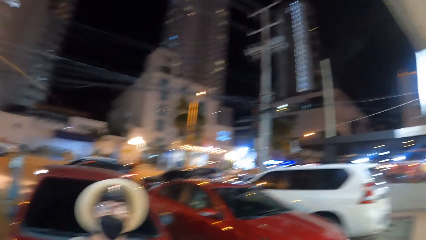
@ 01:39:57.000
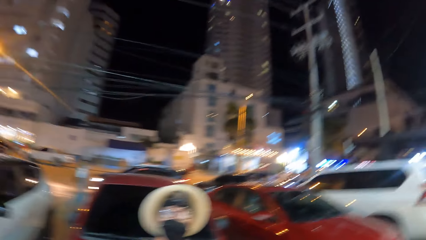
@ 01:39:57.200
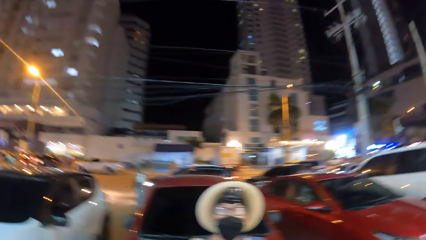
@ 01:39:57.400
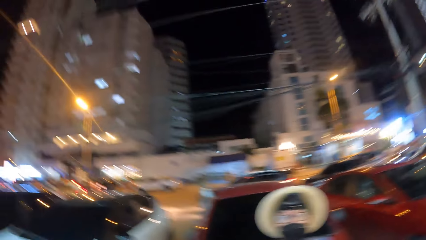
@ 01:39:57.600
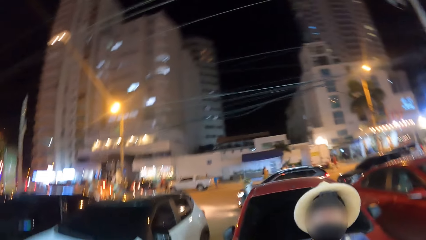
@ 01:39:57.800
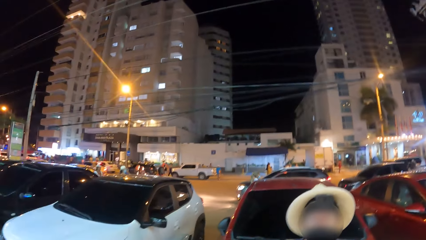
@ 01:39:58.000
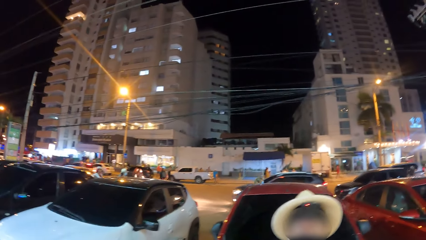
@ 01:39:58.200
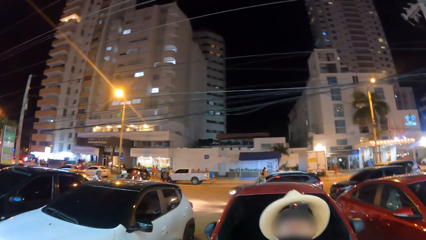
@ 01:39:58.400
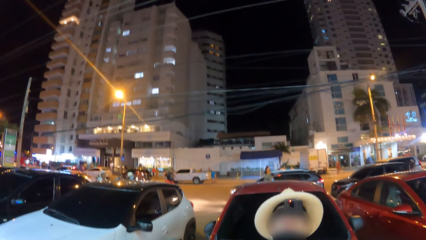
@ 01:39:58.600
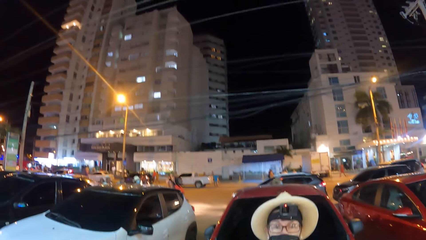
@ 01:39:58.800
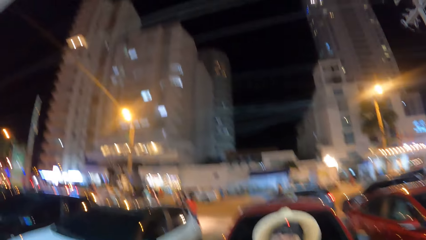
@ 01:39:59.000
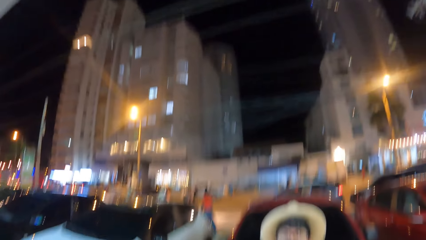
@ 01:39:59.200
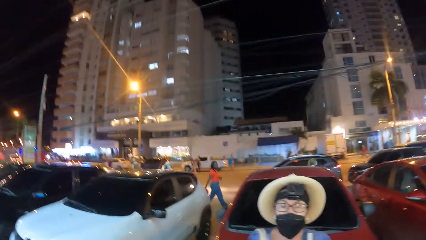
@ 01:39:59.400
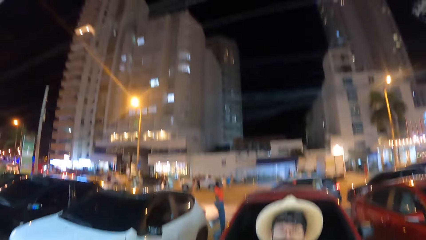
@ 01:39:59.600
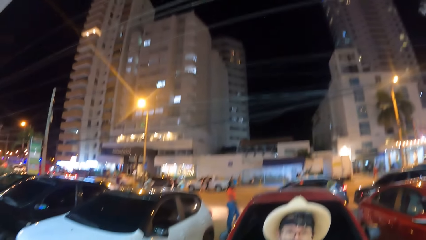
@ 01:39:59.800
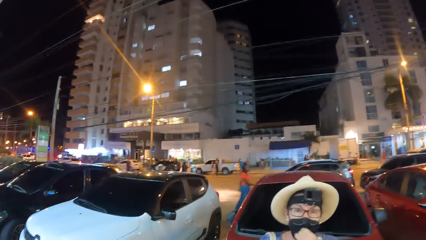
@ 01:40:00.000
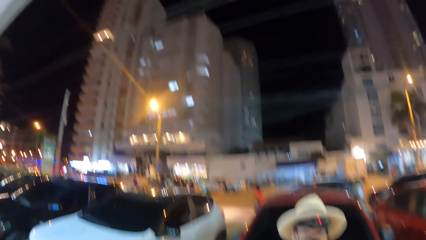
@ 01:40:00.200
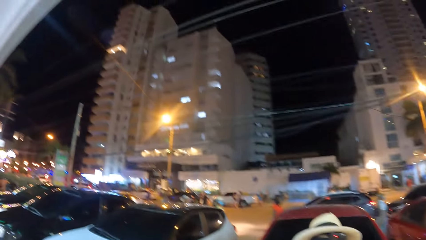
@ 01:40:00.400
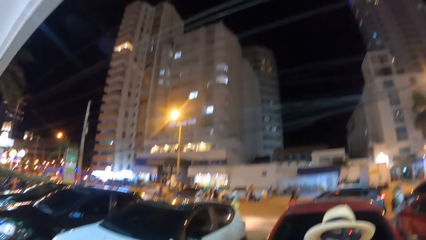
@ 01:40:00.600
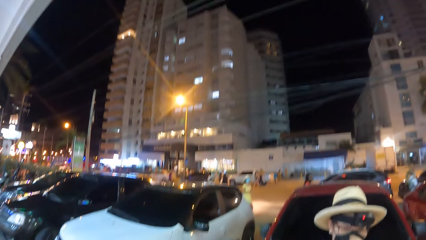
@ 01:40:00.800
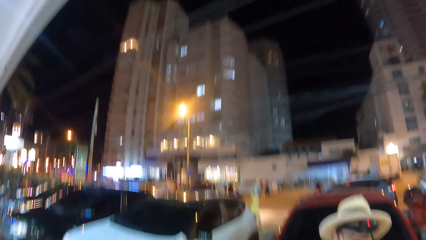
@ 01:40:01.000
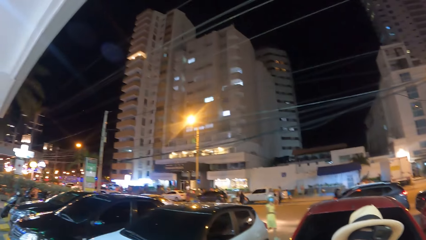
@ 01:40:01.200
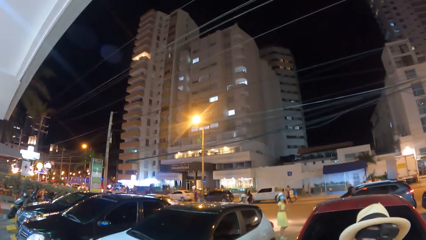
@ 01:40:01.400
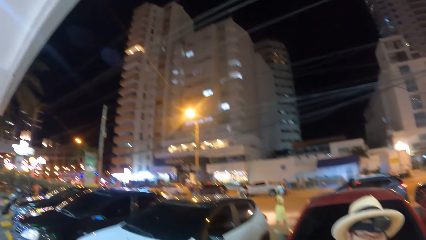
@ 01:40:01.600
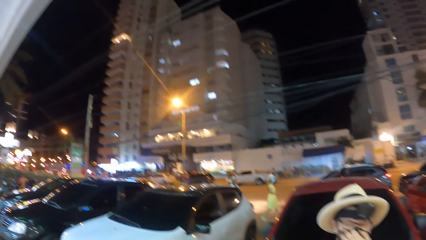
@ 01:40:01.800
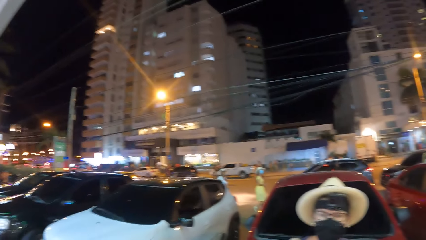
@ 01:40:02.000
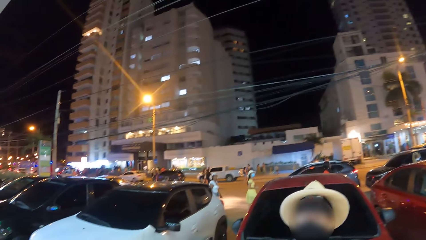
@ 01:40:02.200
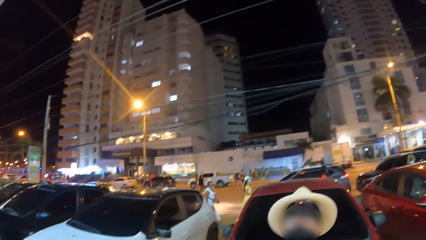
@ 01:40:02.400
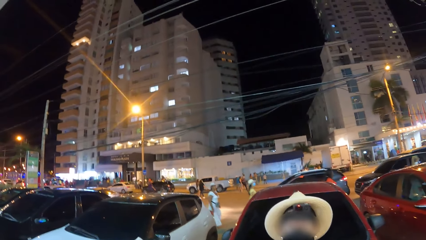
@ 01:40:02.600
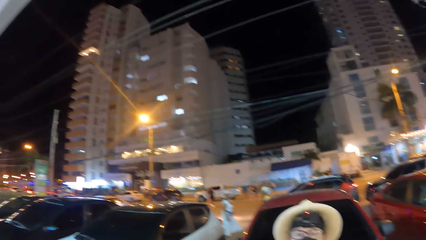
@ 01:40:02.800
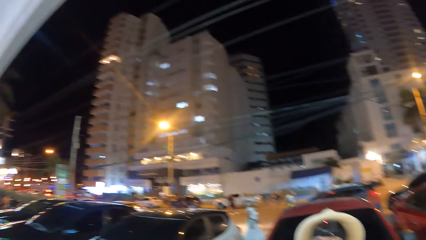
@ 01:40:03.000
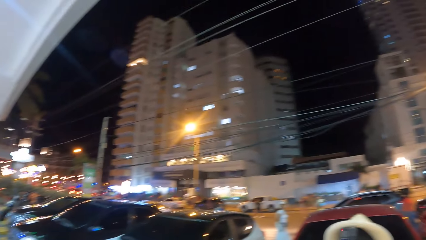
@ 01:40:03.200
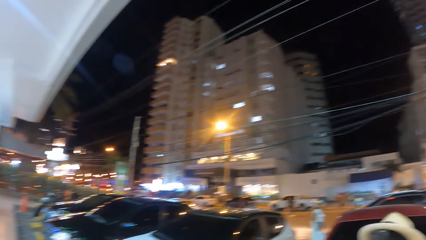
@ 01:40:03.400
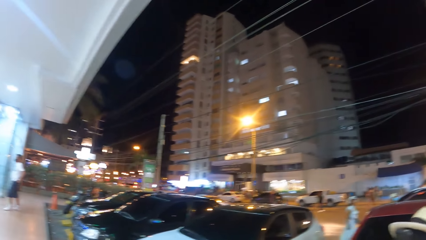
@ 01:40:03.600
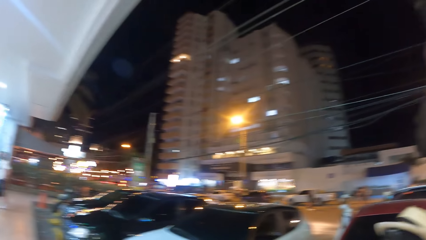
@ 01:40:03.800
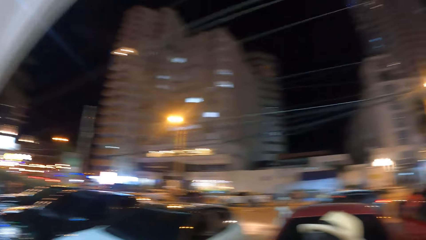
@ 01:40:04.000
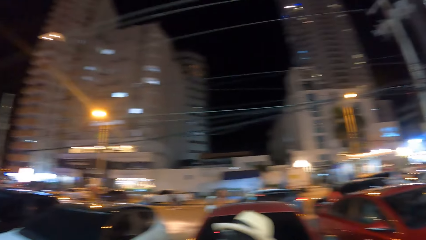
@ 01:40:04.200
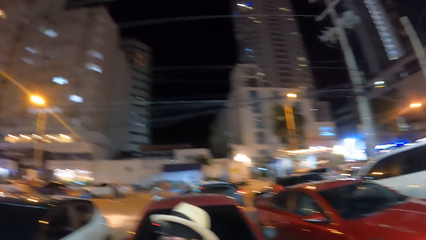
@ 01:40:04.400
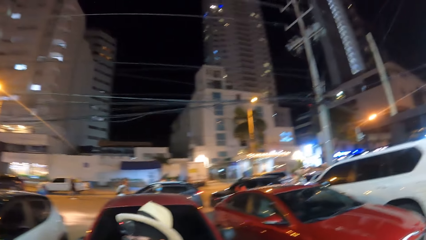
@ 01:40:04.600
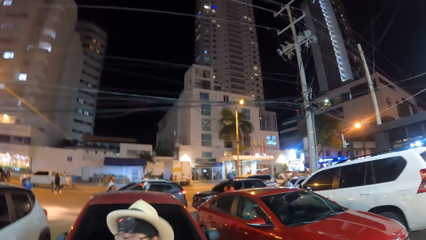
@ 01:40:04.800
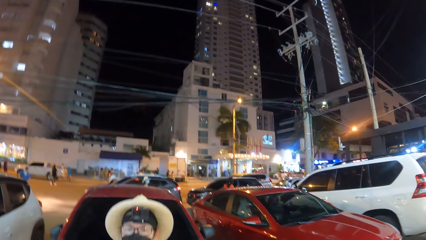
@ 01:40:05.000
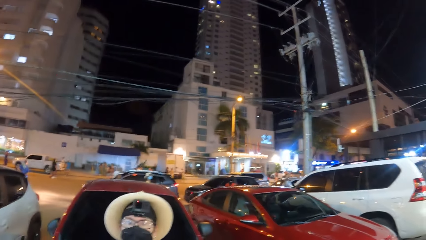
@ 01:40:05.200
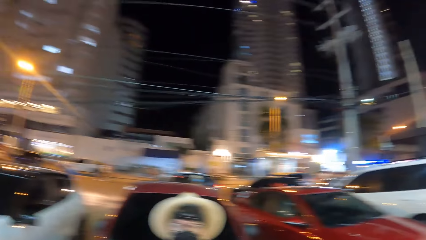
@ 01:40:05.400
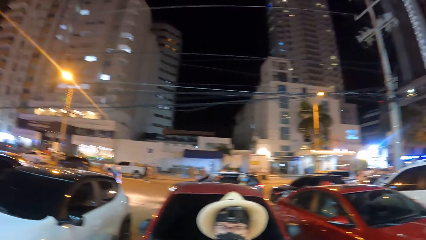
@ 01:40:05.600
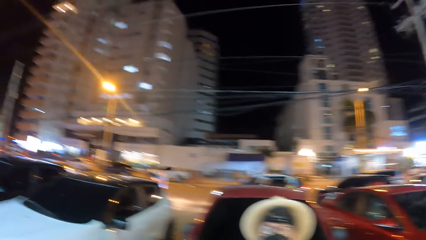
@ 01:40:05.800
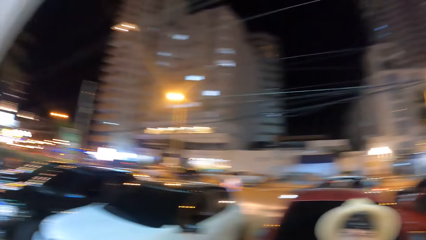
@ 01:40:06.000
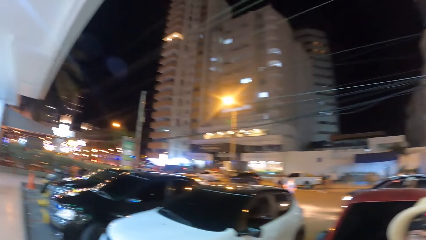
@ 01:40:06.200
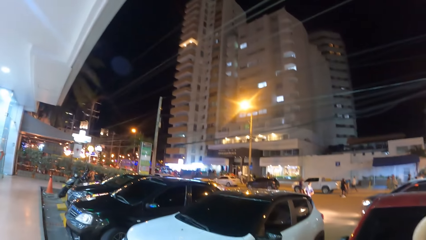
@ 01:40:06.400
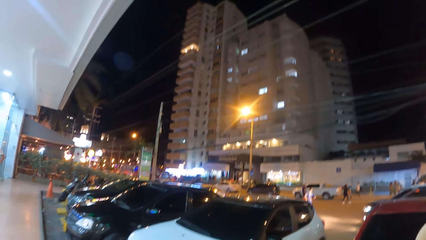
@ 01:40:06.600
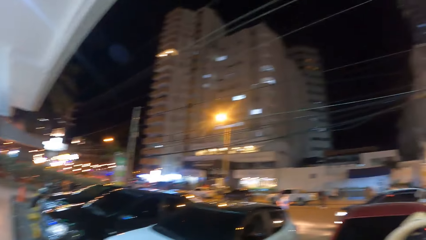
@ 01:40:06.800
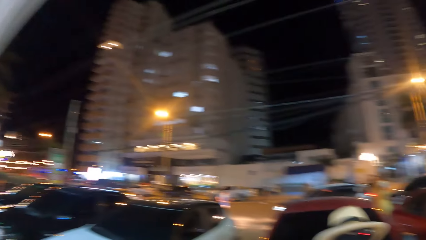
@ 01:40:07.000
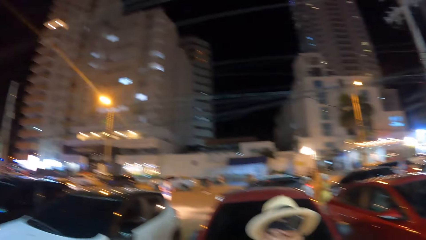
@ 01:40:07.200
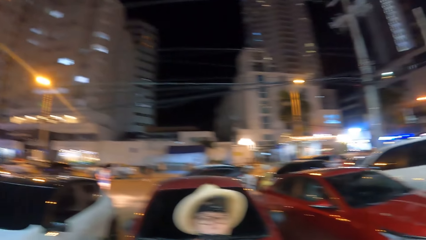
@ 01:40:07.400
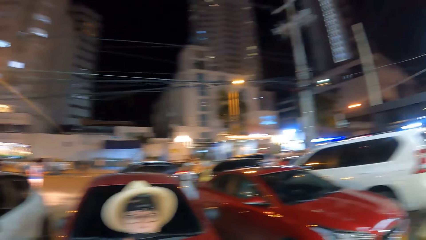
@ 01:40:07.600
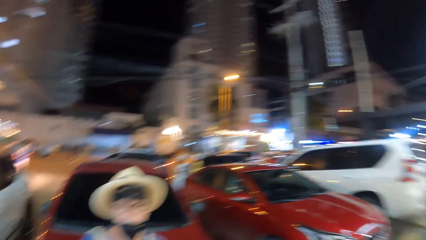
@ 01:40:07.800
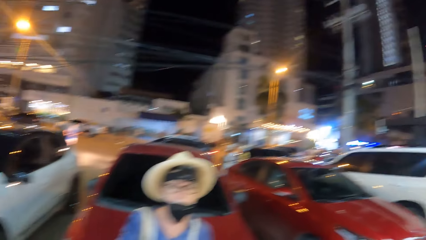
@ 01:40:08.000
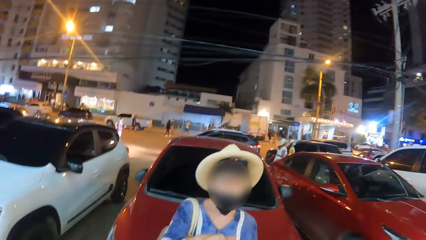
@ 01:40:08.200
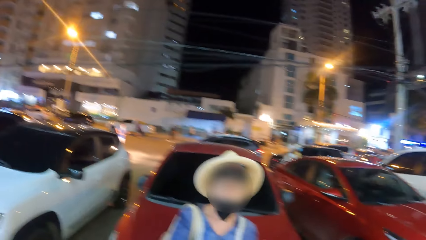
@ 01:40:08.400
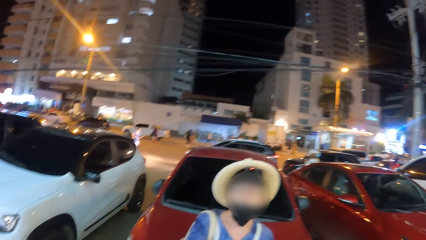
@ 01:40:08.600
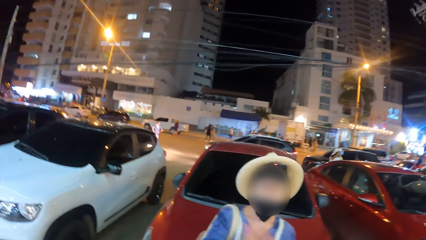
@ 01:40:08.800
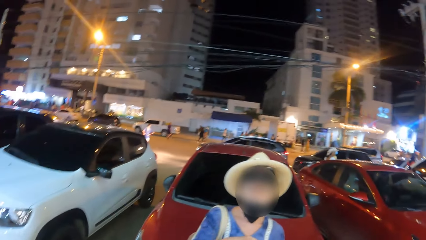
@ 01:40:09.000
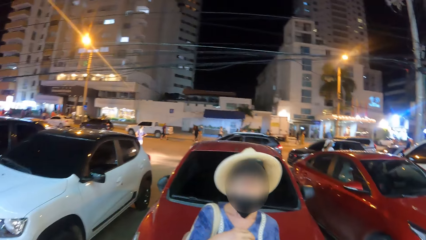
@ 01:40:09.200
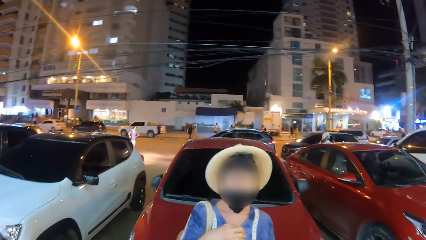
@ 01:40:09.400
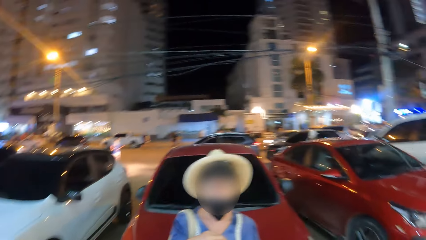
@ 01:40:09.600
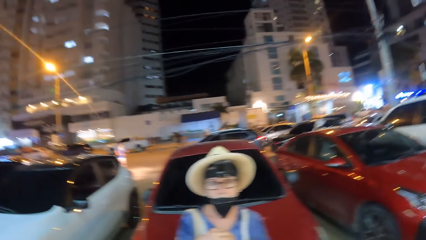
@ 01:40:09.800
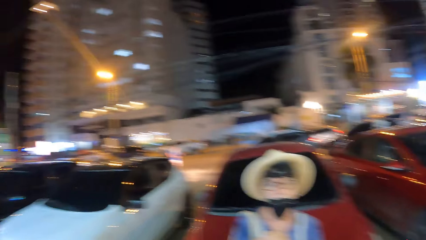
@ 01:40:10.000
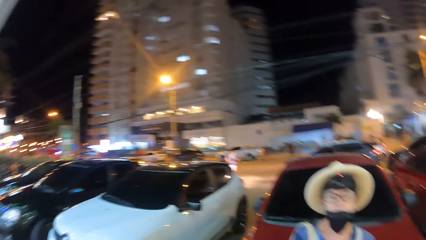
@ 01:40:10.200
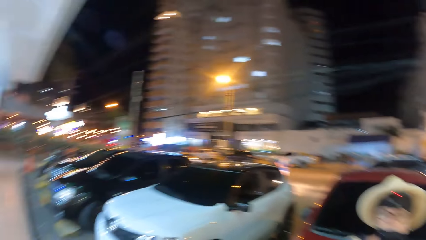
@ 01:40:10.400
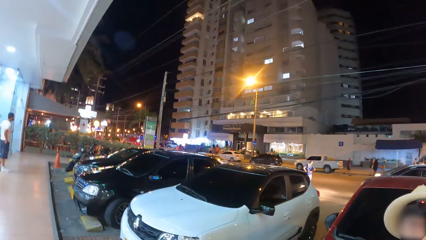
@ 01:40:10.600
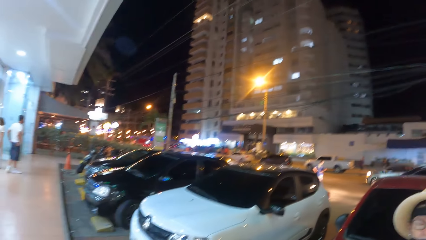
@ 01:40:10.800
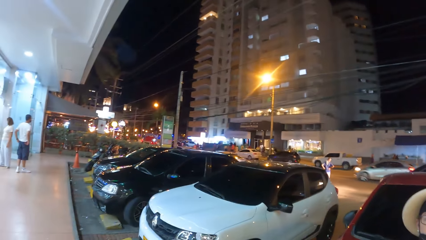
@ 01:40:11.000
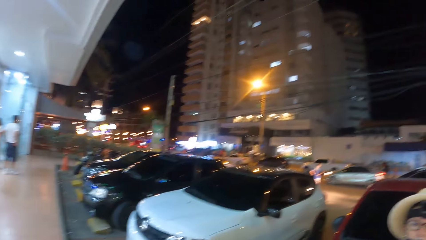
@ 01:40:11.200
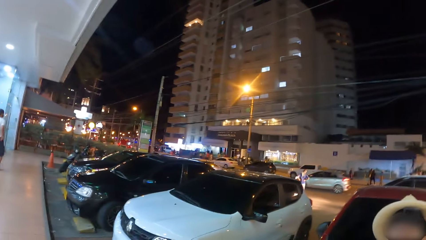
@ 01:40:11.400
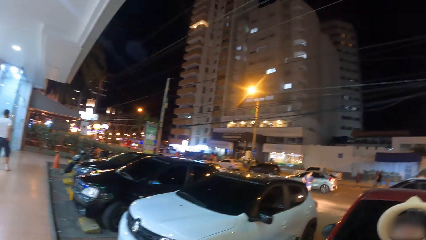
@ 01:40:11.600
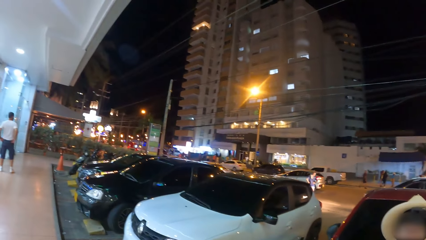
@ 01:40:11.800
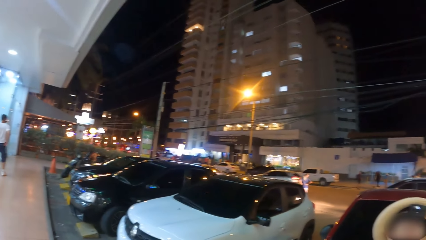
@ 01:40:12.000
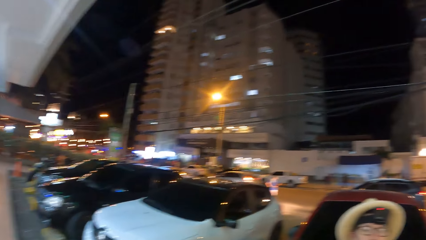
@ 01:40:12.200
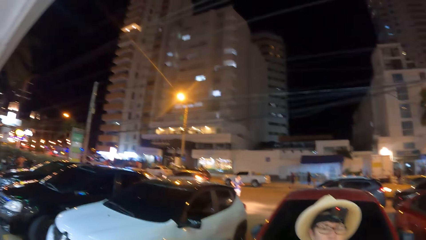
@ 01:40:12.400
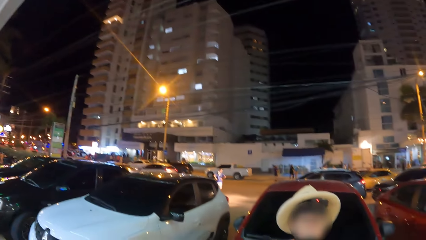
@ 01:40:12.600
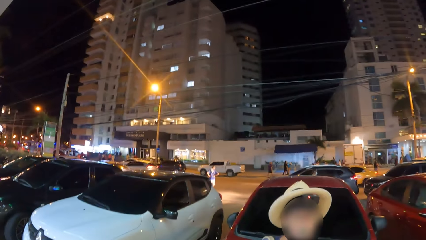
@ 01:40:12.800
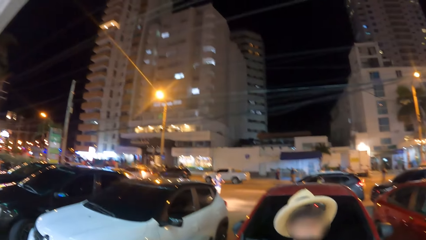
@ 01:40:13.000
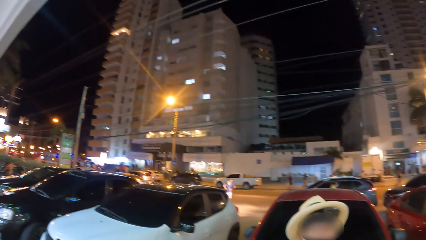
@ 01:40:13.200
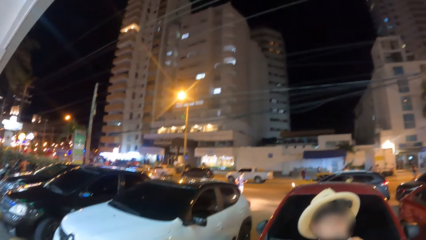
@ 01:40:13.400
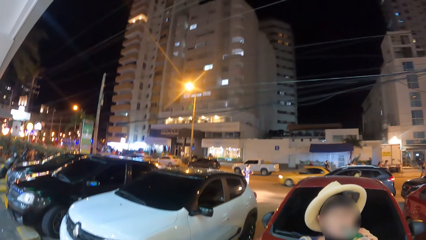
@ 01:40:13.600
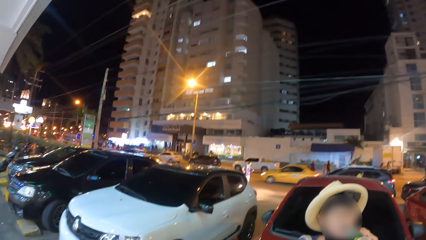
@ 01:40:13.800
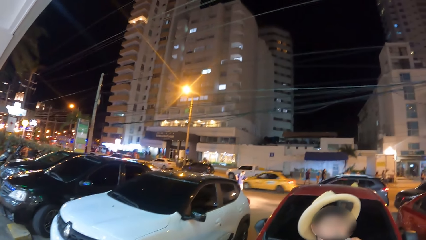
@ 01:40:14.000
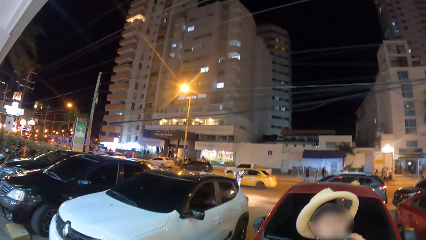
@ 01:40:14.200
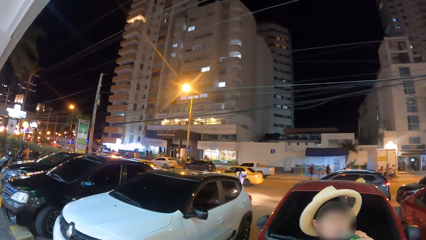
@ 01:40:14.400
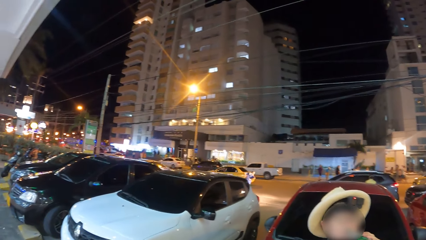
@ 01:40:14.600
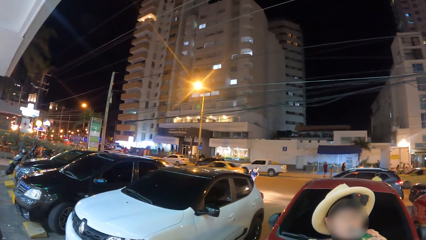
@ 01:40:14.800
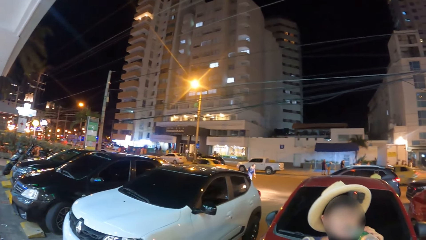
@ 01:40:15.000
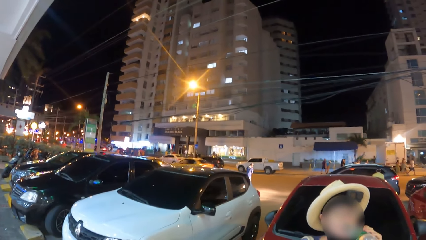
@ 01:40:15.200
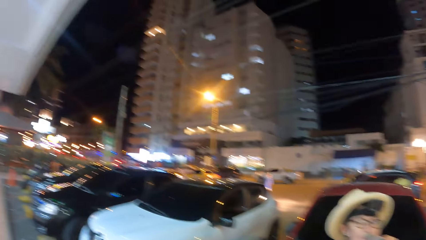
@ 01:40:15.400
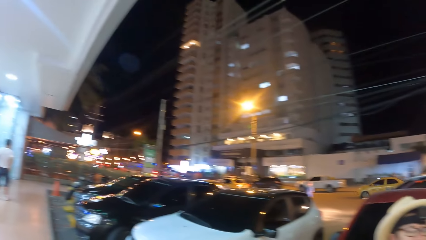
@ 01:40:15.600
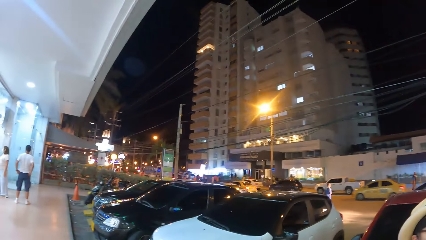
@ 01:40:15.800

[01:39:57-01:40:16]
The camera wearer talks. They look at a woman. They look around.
